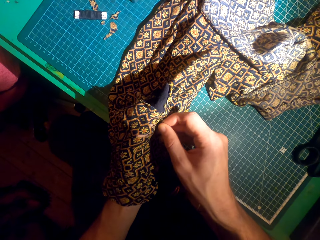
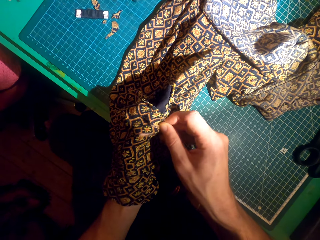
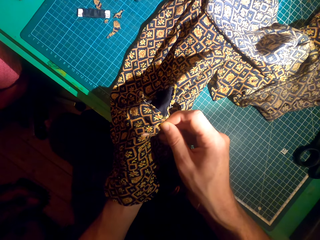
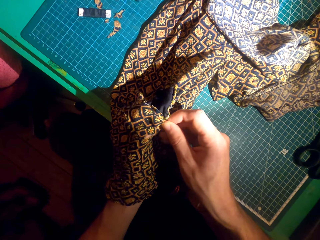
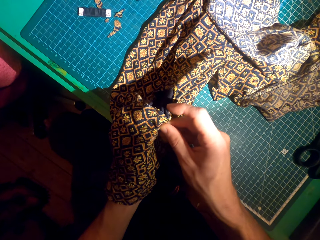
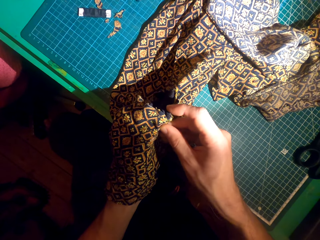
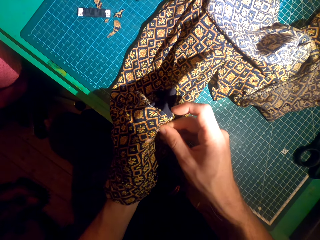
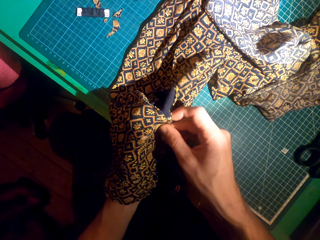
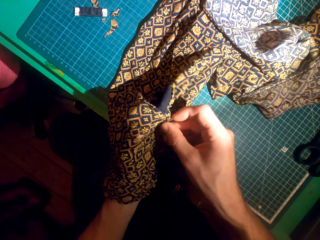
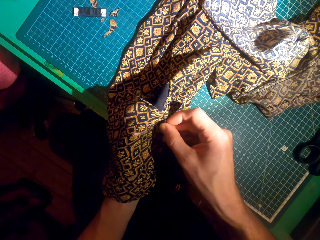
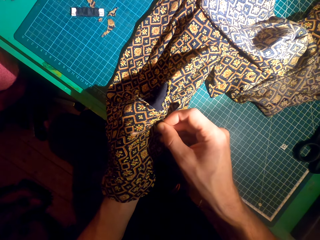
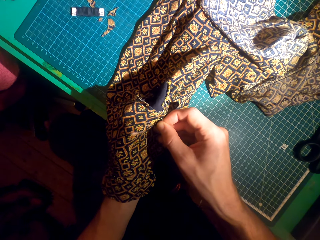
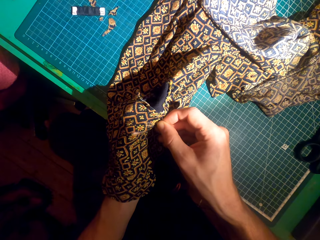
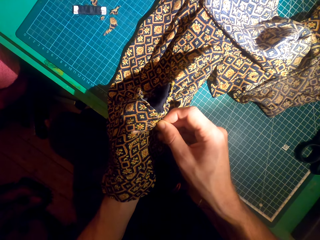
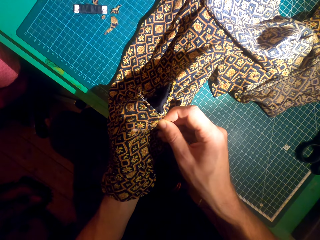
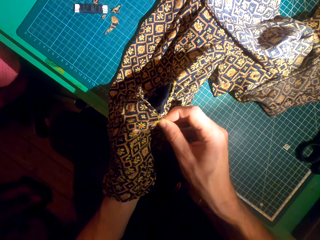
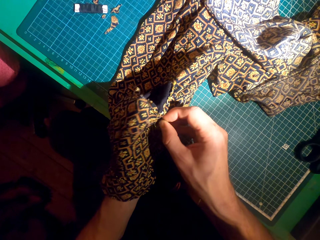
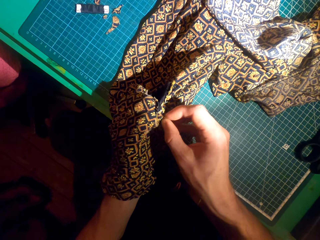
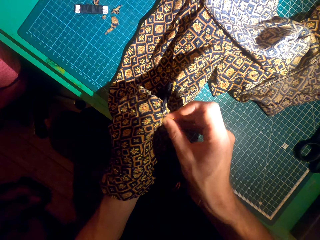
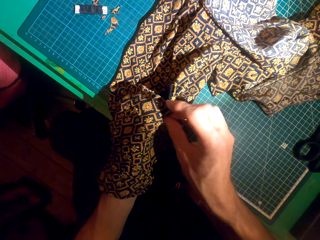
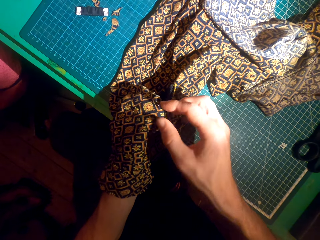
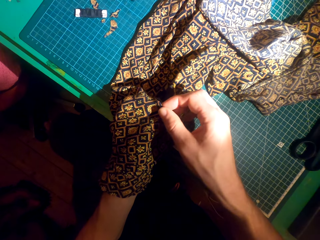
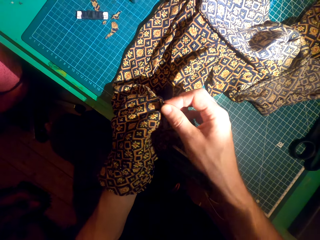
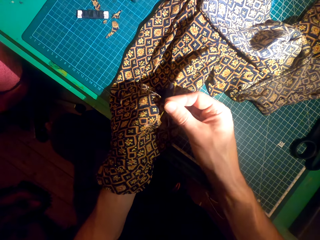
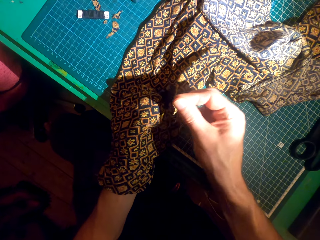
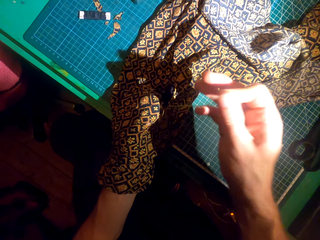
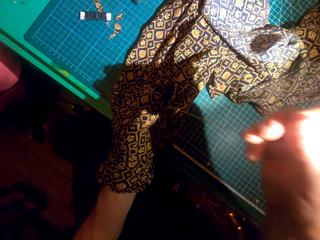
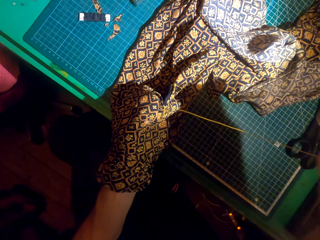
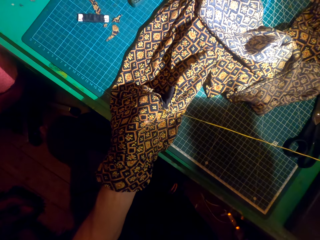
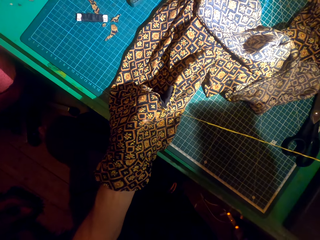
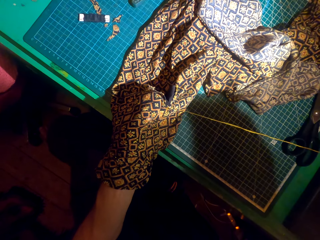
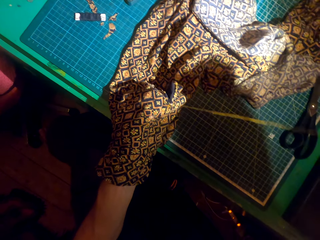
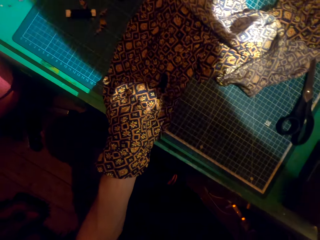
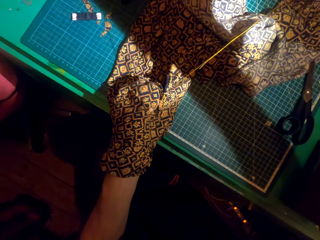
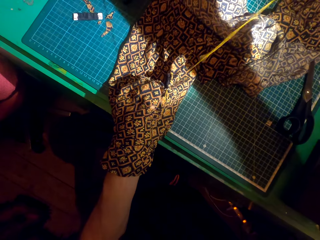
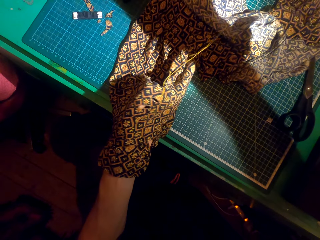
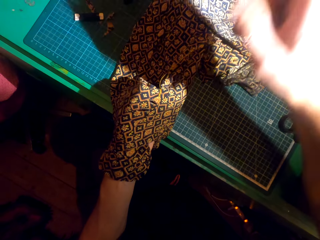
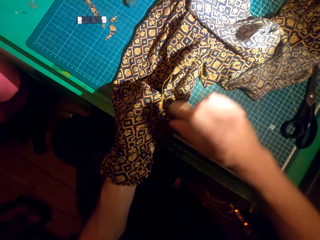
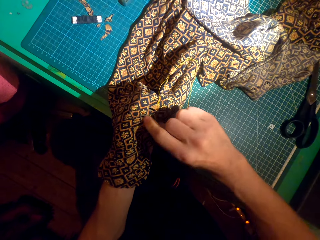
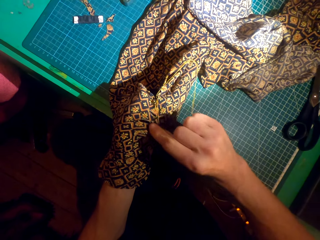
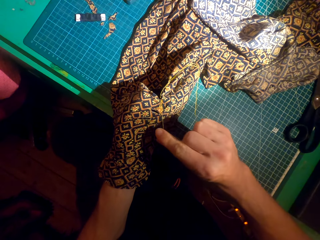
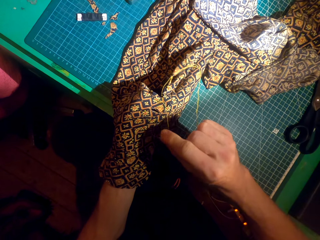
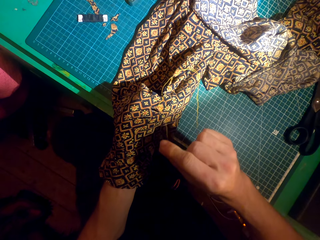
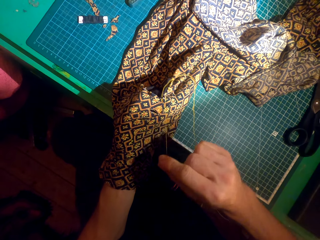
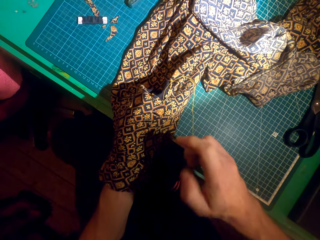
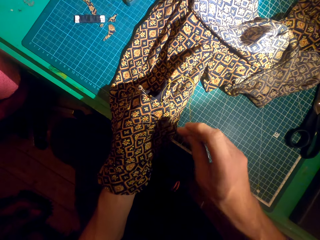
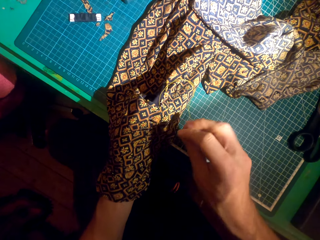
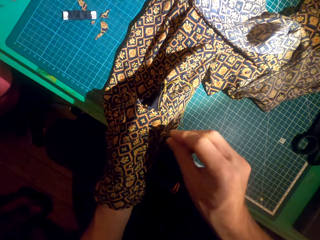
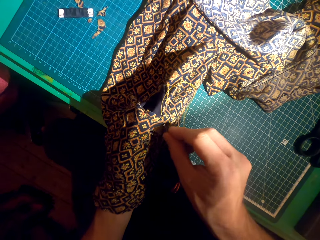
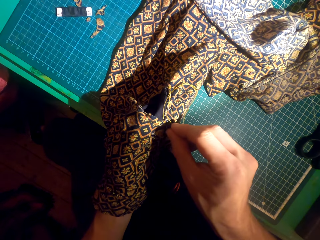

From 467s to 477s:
The camera wearer sews a patch over a cloth.

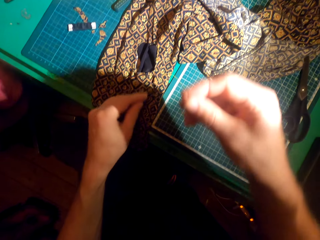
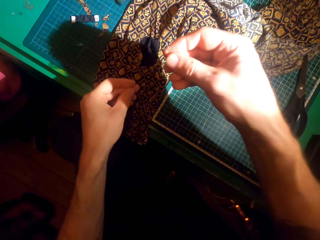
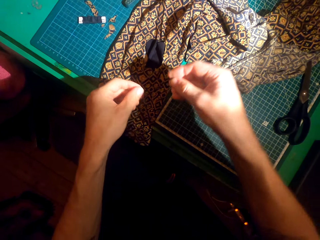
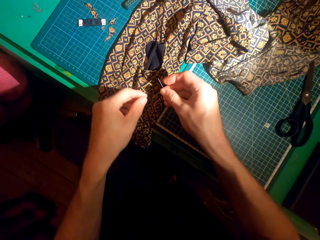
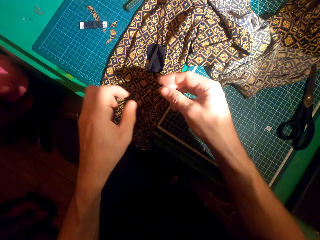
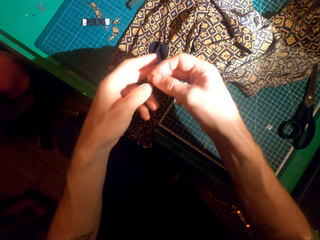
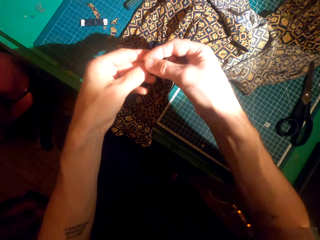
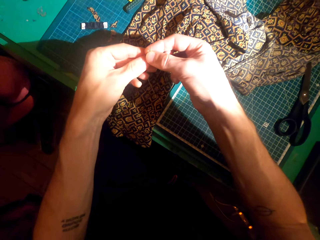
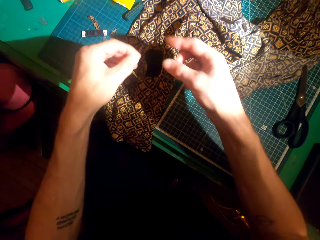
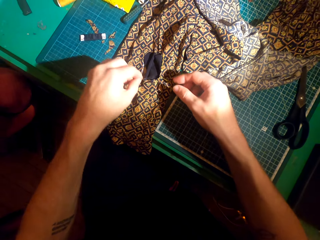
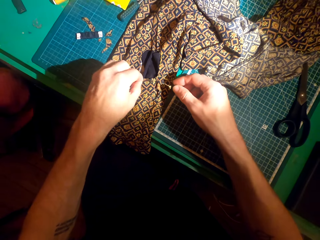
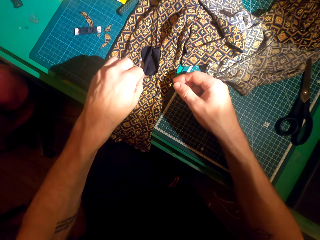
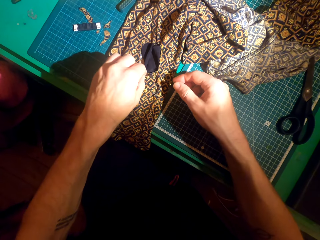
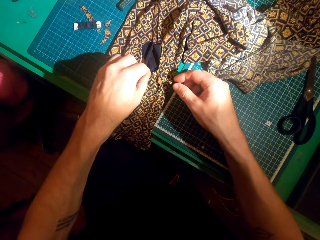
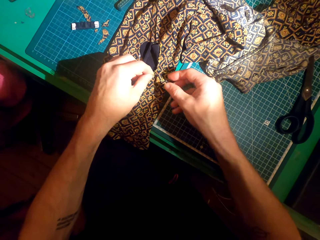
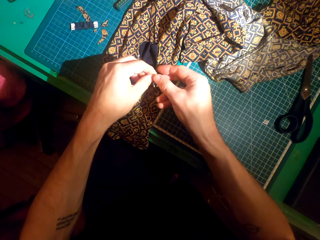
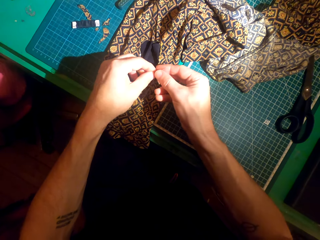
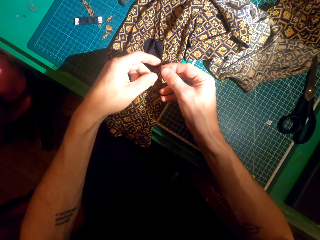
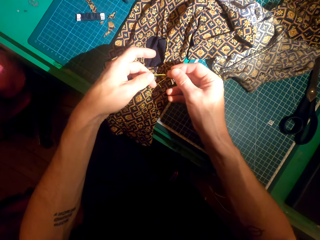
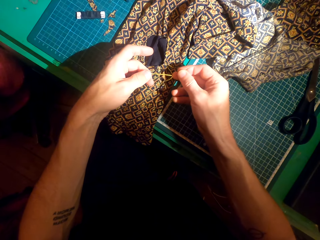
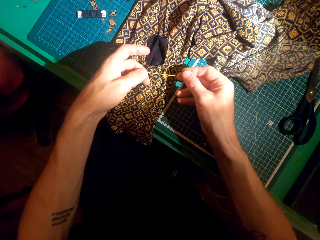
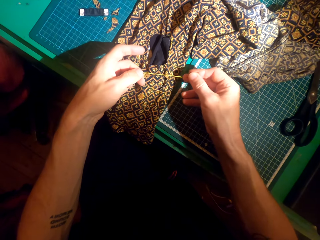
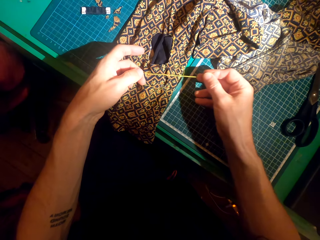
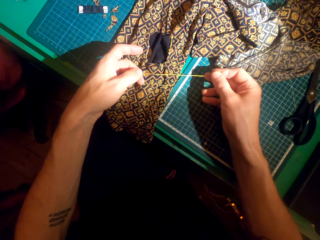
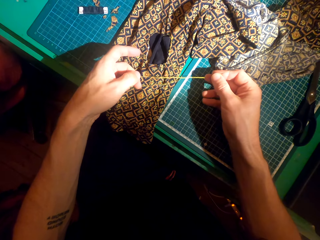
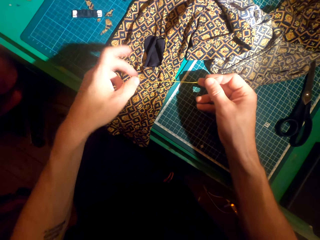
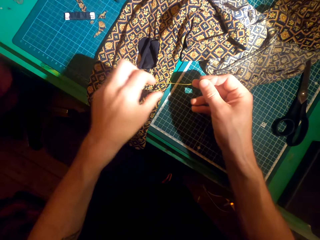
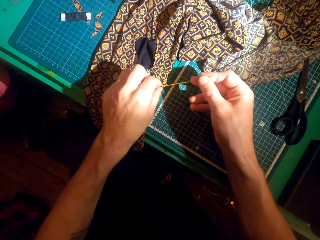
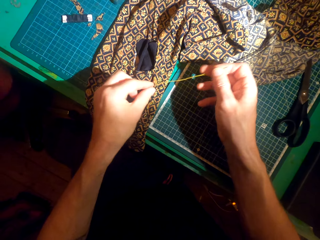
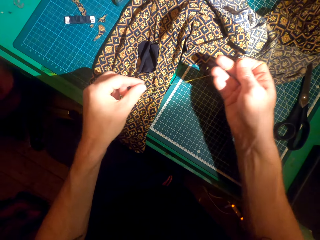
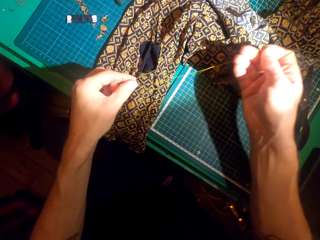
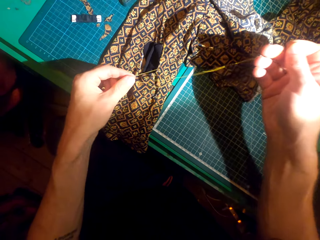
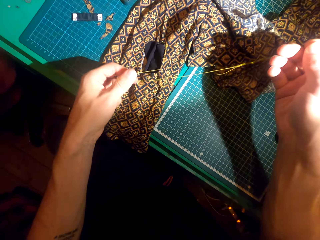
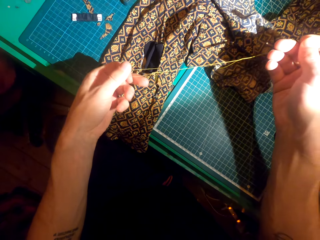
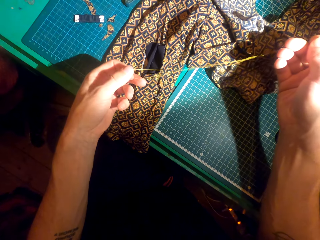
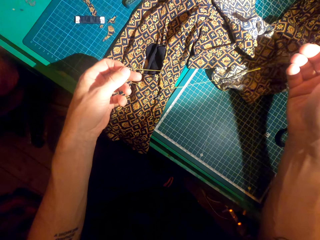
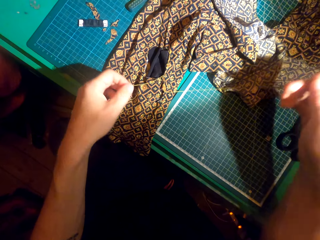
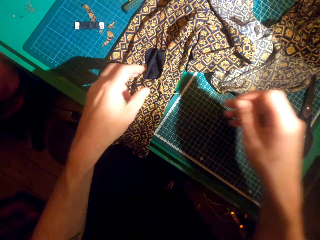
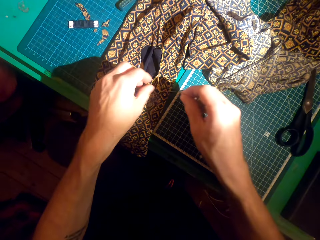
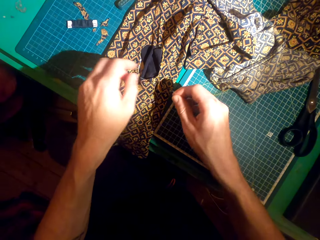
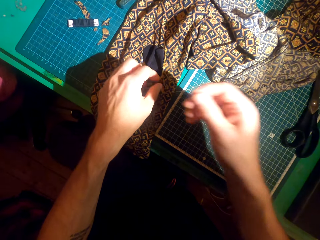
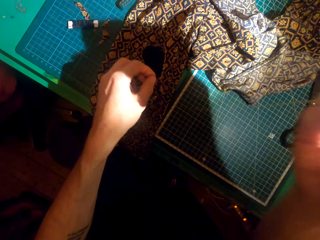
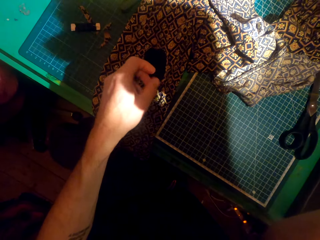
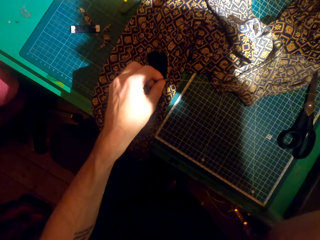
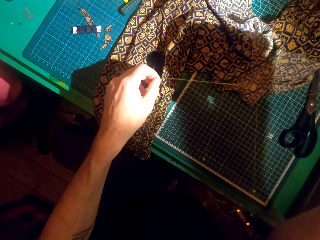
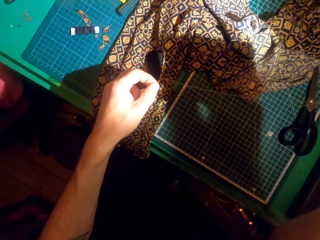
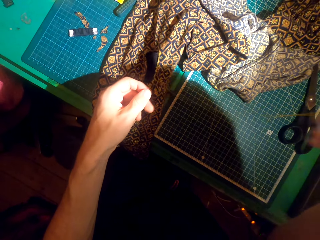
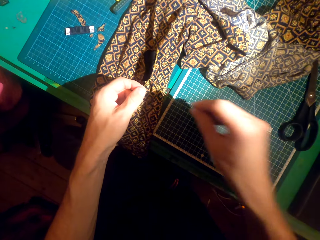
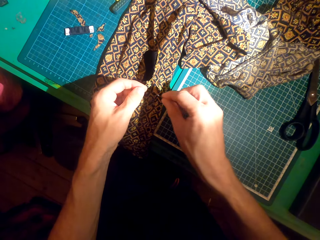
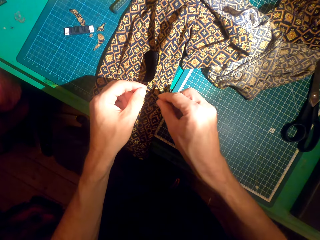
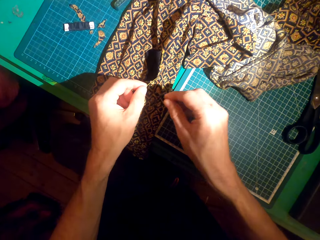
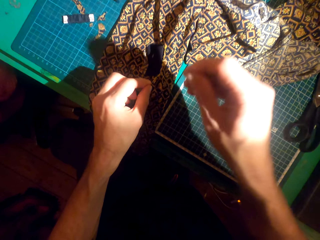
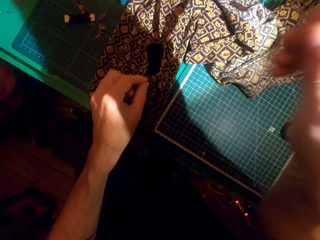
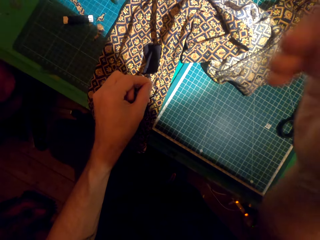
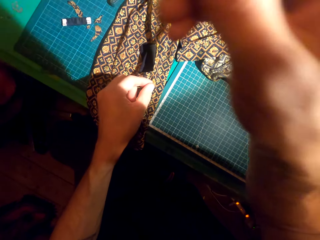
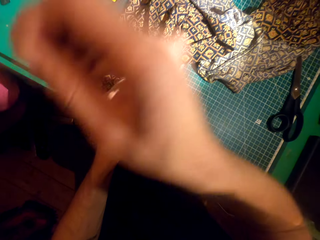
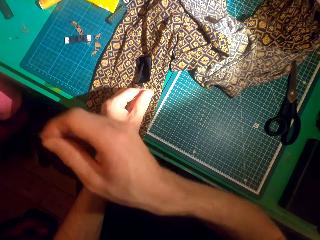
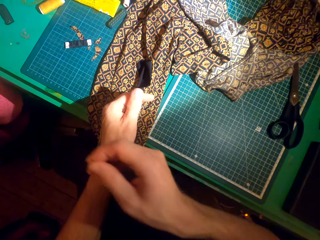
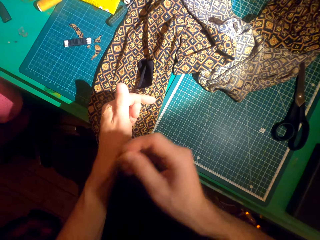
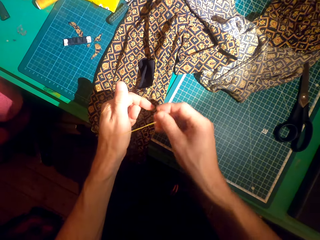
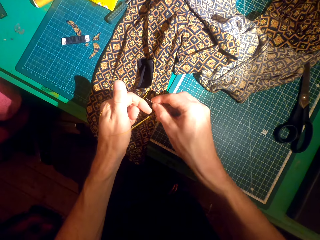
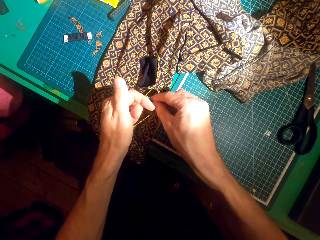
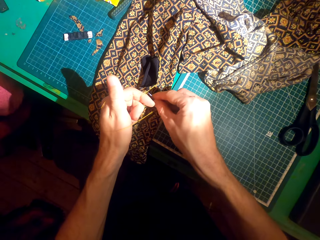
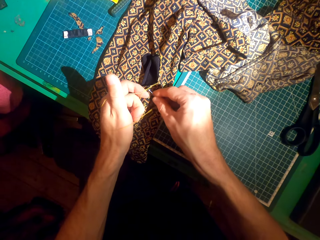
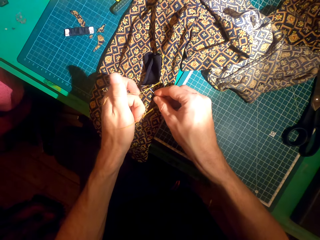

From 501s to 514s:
The camera wearer moves the sewing needle to the left hand. They move the sewing needle to the right hand. They pull the thread with the right hand. They swing the right hand.
